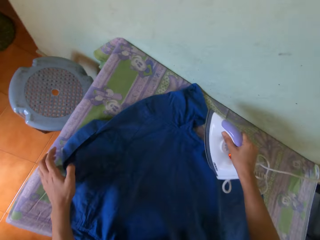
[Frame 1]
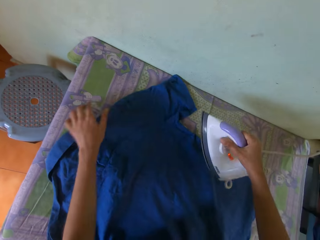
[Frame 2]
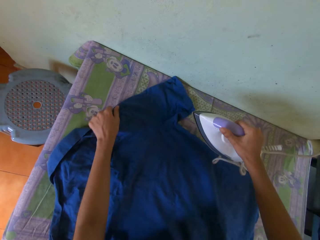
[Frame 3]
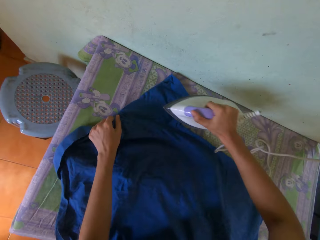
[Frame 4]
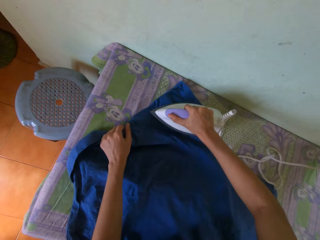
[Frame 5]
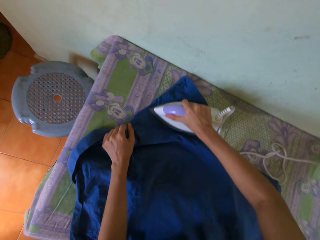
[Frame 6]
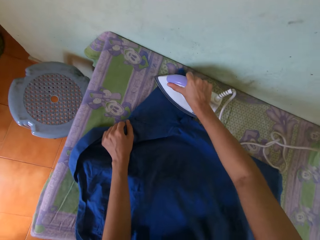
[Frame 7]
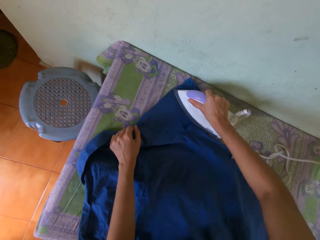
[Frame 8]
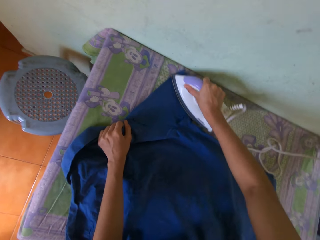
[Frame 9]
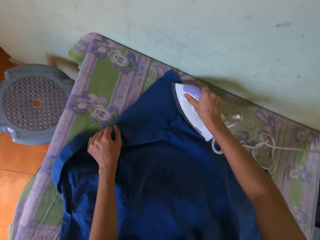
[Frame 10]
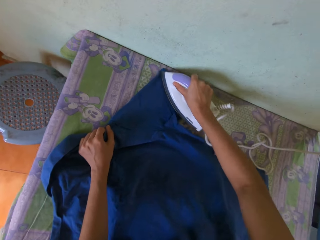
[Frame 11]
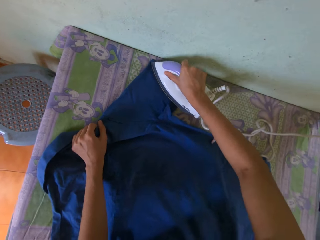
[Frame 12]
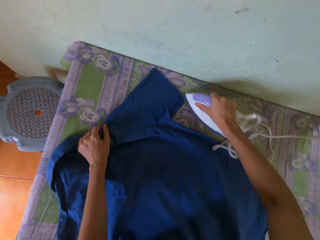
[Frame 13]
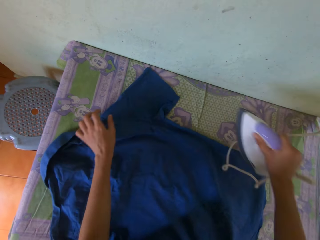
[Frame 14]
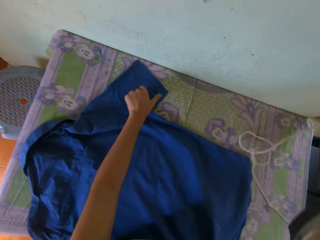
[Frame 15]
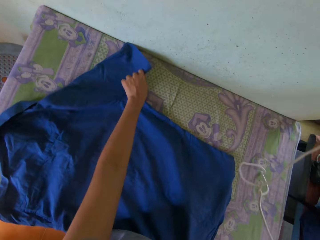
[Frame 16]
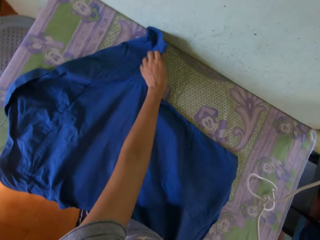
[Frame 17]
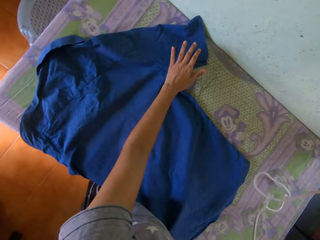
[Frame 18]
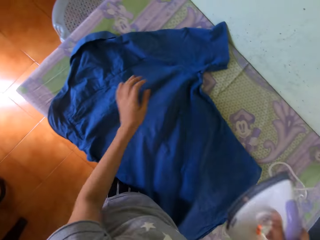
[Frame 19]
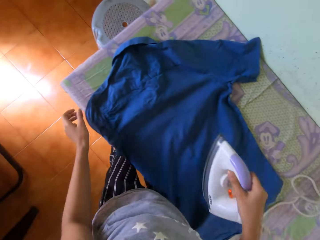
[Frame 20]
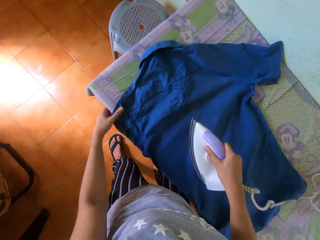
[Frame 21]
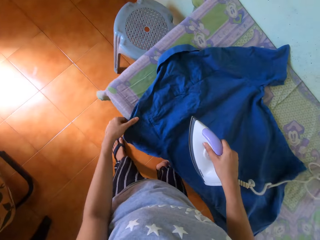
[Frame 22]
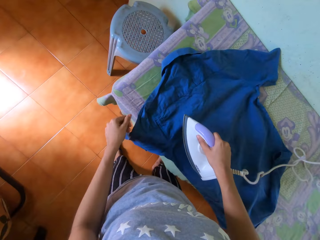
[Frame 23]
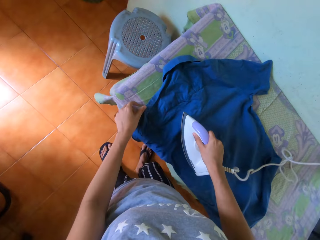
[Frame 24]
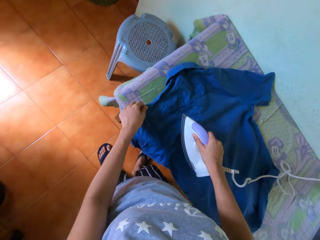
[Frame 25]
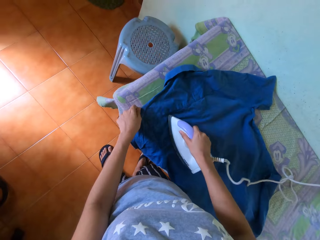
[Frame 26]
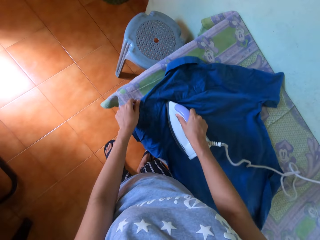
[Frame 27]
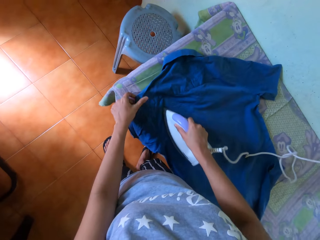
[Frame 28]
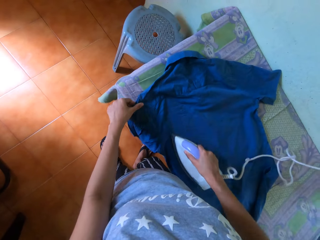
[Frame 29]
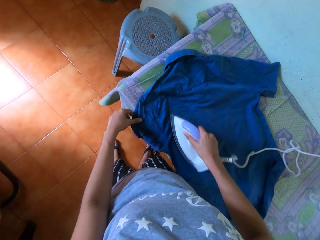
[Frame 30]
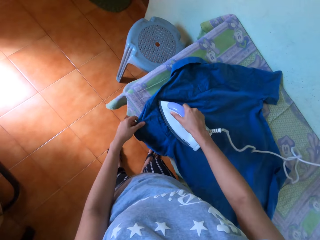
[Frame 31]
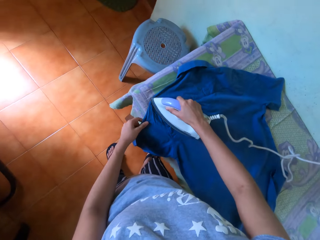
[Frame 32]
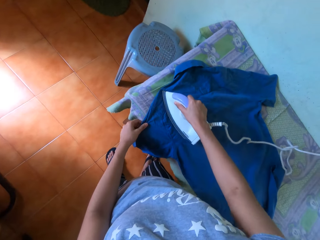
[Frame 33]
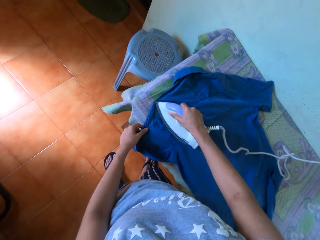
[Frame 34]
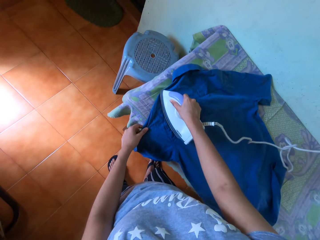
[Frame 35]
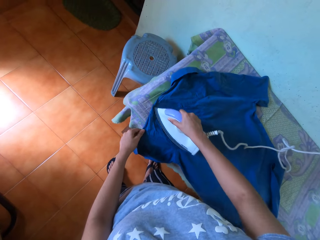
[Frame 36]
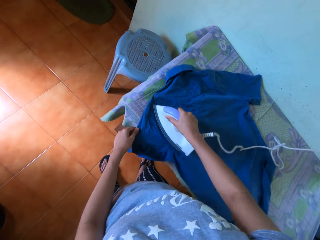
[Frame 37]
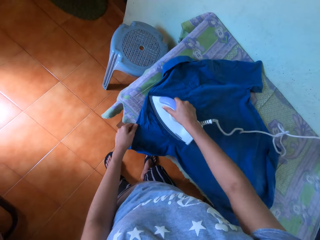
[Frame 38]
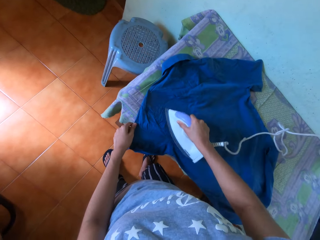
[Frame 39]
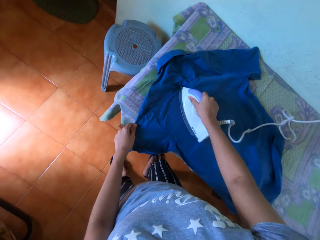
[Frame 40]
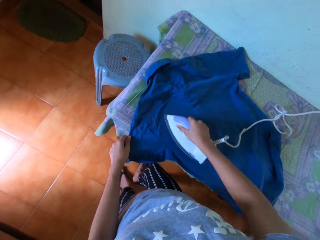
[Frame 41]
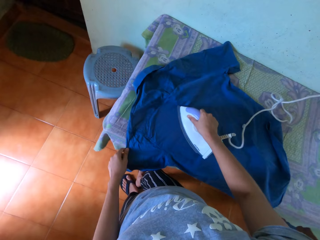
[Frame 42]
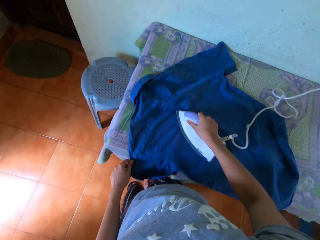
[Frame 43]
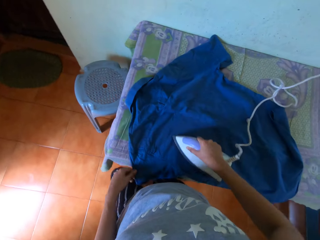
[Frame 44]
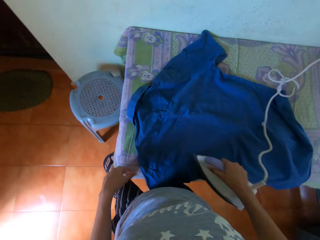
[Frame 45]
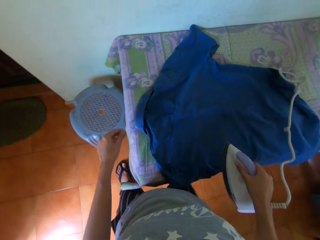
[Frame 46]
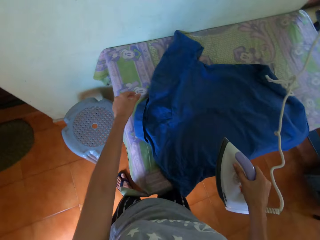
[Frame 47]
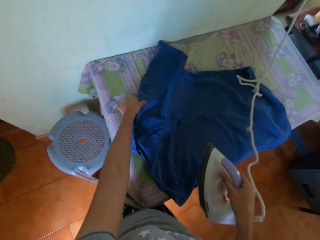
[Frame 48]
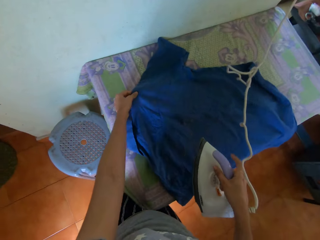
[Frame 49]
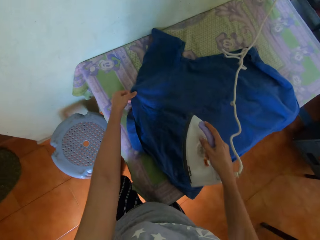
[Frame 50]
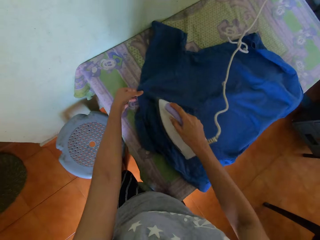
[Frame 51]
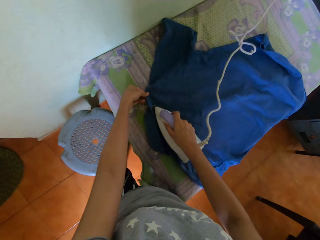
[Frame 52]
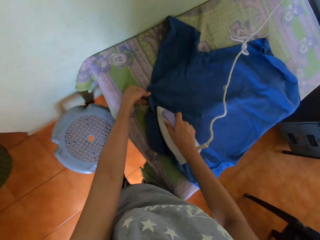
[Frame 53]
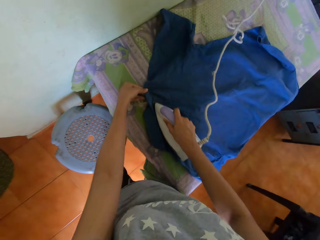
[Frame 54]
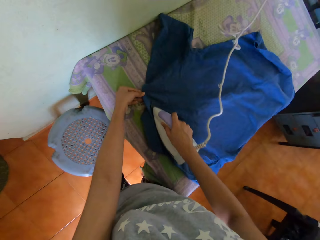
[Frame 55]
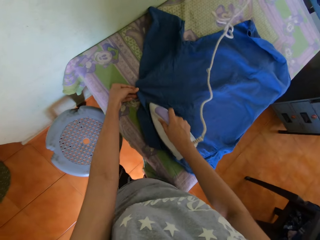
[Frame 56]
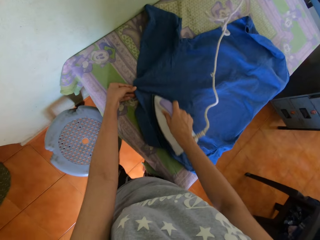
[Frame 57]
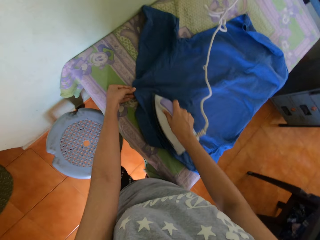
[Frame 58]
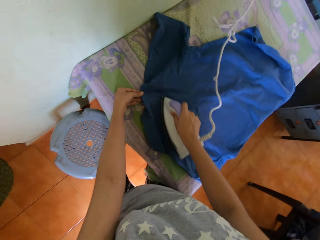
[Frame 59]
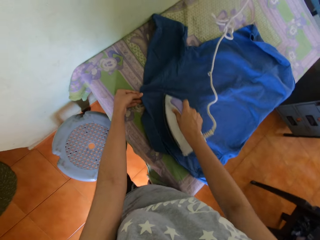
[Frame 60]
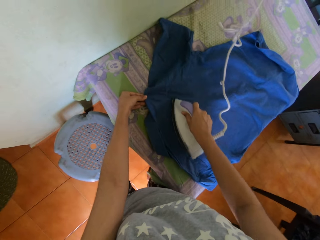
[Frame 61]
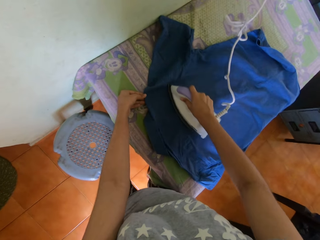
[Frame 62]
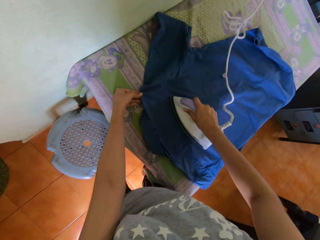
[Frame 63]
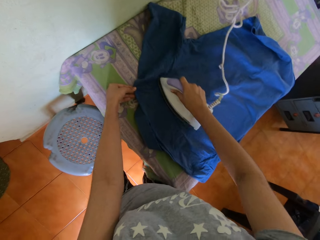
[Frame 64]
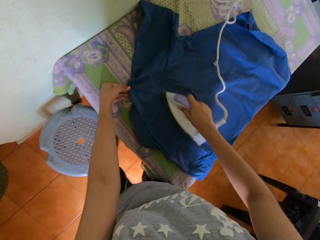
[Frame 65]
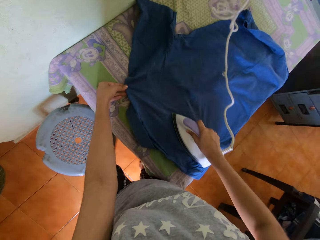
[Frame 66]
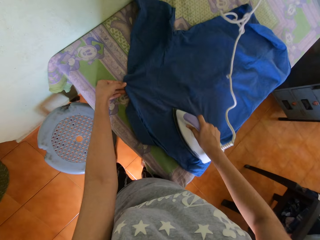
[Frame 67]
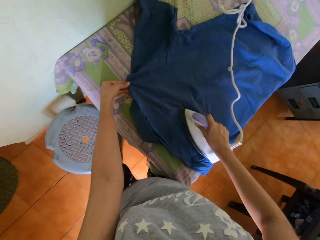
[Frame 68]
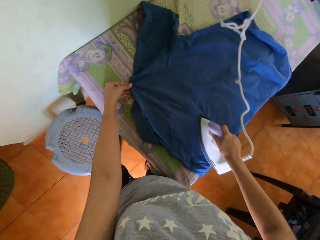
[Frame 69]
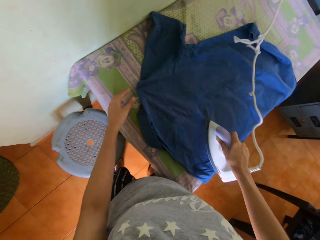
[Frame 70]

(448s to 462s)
The camera wearer adjusts the shirt on the table with his left hand. He irons the shirt on the table with the iron in his right hand. He holds the shirt with his left hand. He irons the shirt on the table with the iron in his right hand.

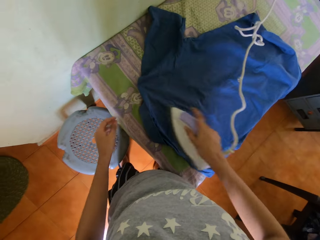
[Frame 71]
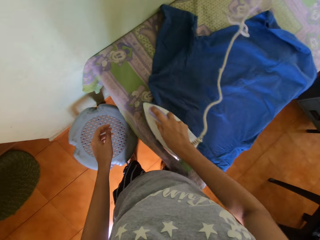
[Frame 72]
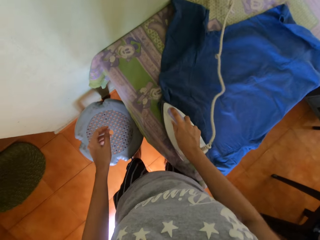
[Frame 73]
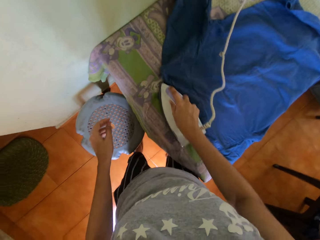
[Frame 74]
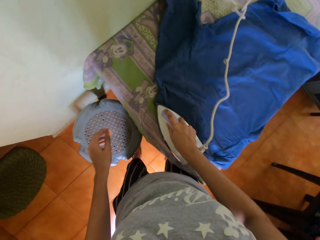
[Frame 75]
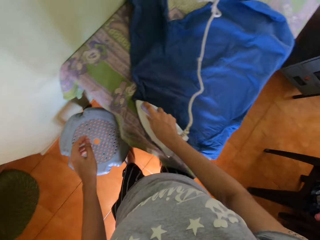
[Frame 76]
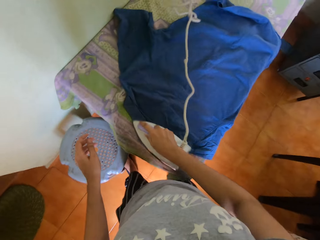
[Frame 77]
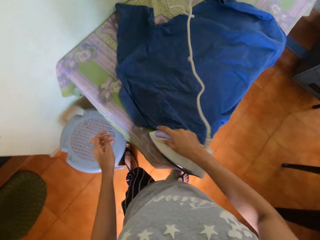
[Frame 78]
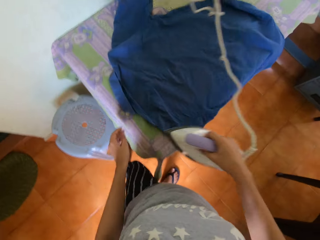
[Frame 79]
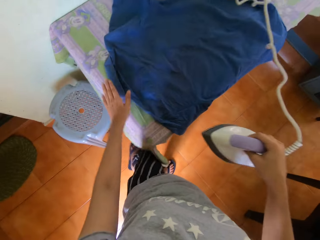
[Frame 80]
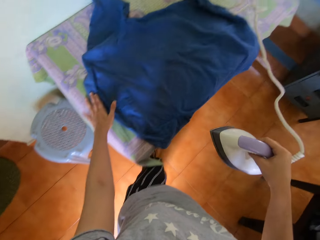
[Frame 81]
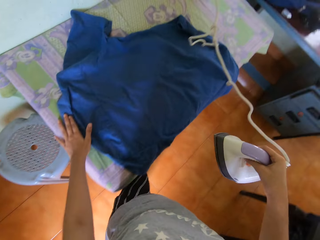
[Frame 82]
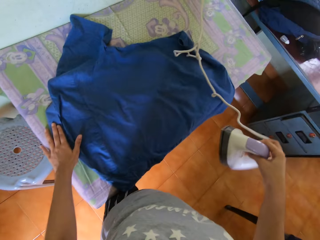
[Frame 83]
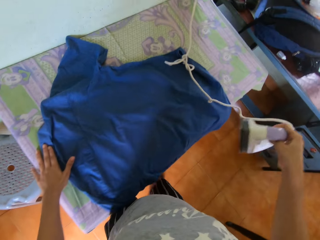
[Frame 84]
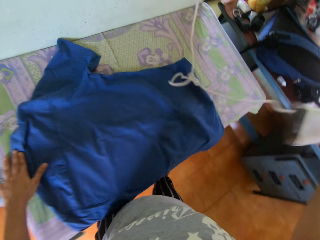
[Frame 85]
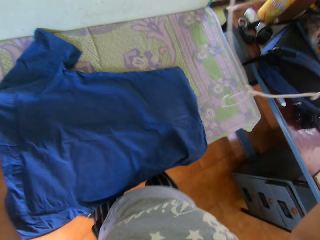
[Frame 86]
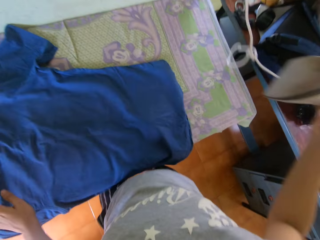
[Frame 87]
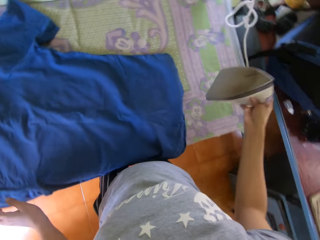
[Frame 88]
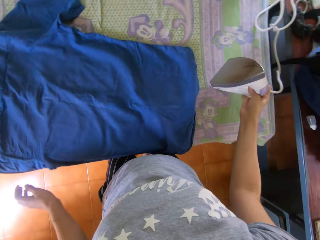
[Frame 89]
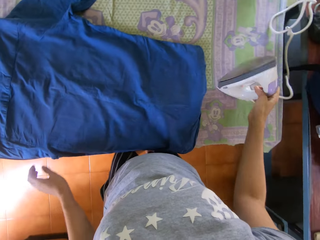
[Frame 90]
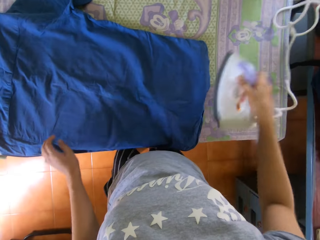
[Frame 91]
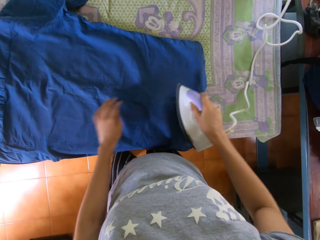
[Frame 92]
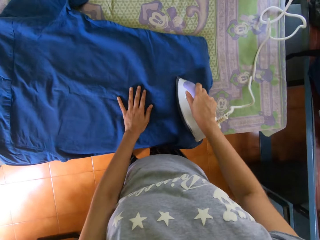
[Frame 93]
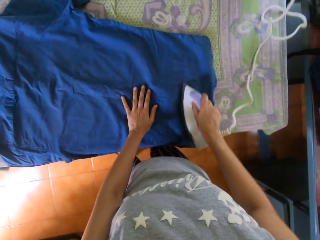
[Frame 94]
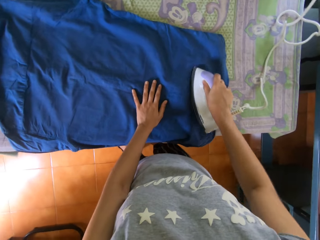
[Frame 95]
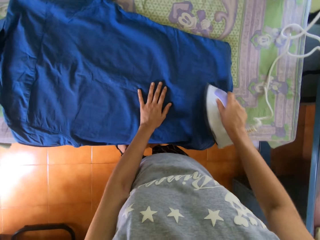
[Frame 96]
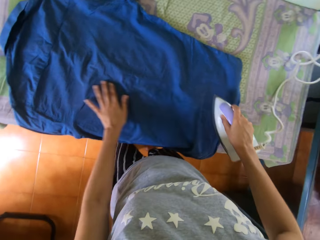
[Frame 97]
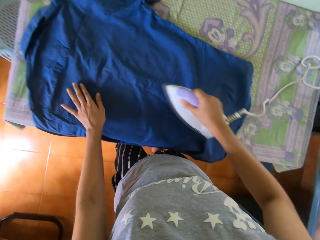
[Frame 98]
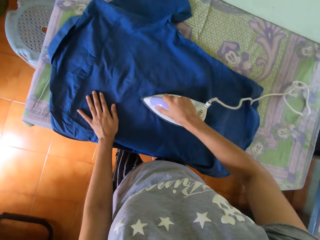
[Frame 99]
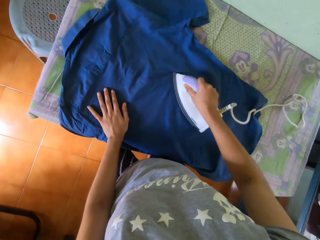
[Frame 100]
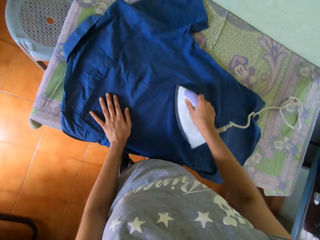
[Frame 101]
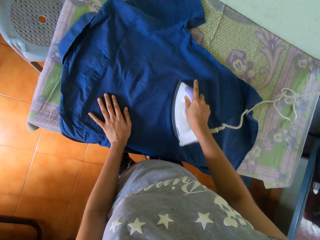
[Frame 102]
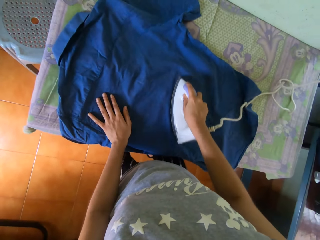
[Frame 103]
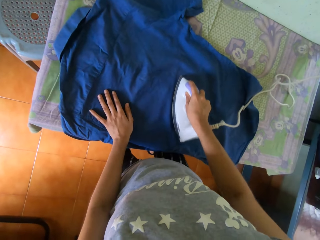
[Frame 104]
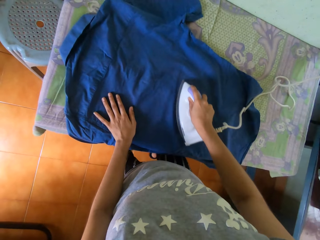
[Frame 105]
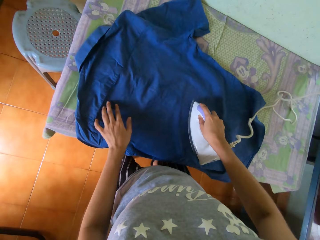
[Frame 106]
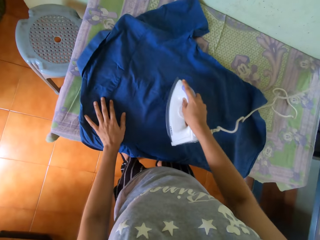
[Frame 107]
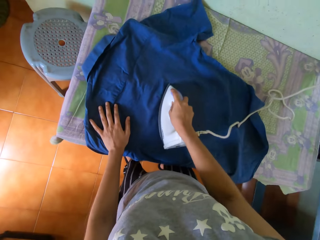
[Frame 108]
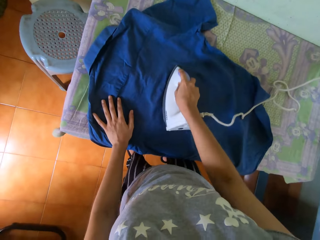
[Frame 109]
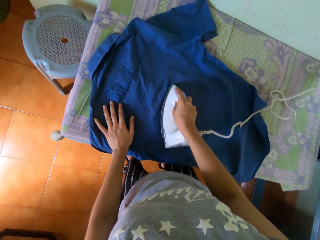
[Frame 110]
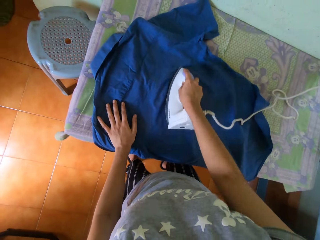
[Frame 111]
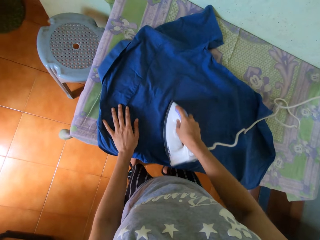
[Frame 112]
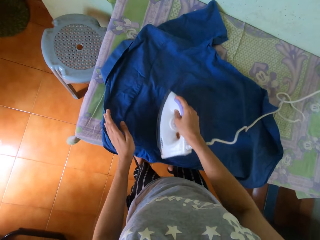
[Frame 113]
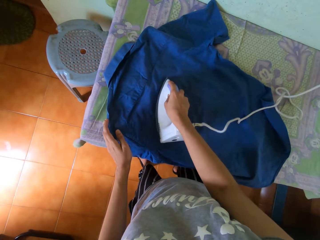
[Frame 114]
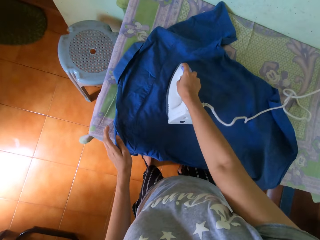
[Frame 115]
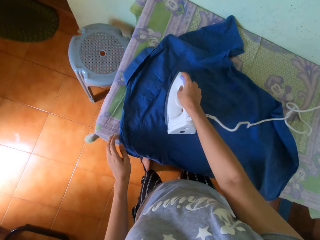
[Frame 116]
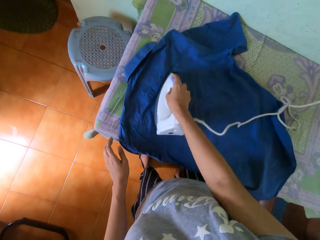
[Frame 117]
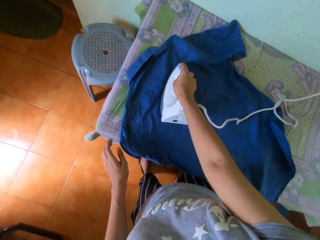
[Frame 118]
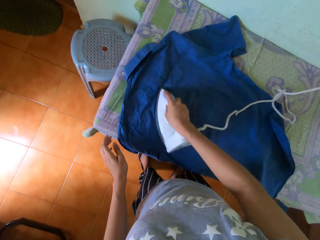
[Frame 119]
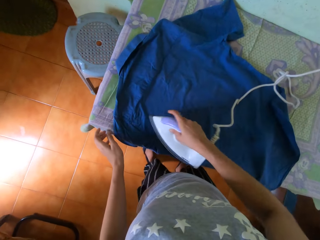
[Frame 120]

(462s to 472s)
The camera wearer places his left hand on the shirt. He drops the iron in his right hand on the table. He picks up the iron from the table with his right hand. He irons the shirt on the table with the iron in his right hand. He places his left hand on the shirt.
